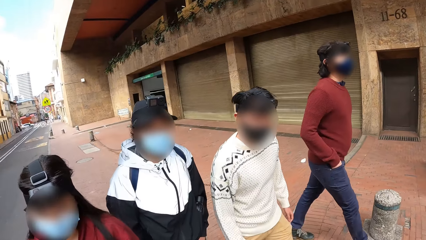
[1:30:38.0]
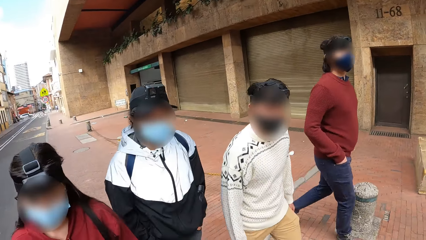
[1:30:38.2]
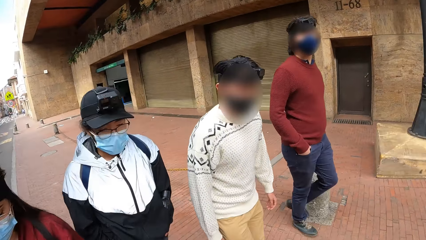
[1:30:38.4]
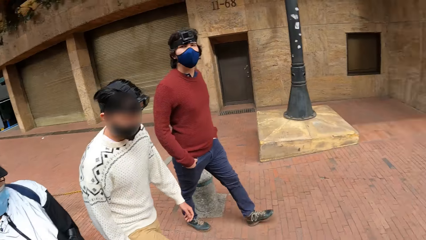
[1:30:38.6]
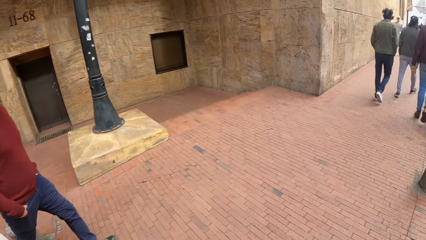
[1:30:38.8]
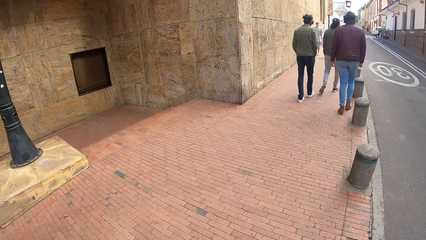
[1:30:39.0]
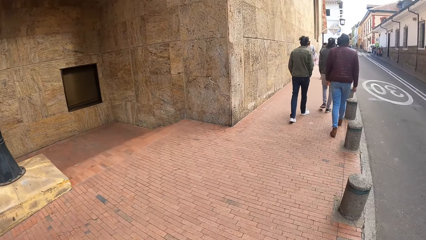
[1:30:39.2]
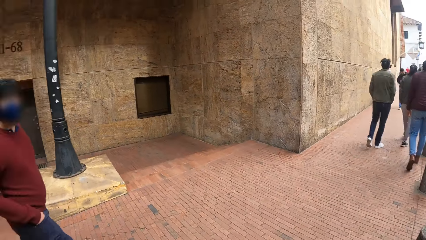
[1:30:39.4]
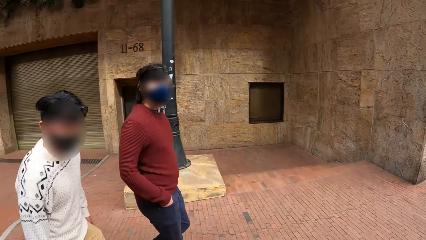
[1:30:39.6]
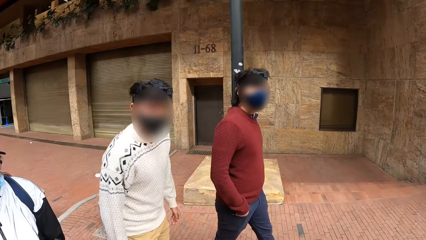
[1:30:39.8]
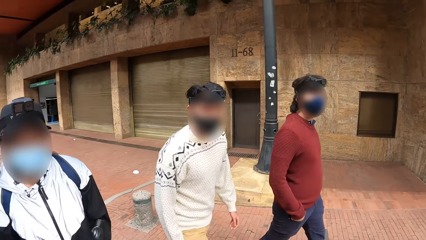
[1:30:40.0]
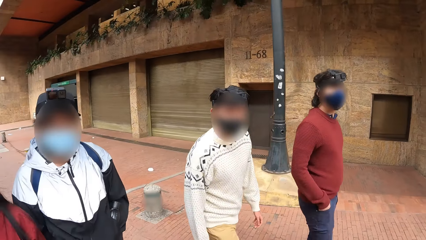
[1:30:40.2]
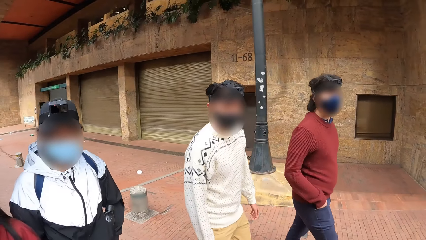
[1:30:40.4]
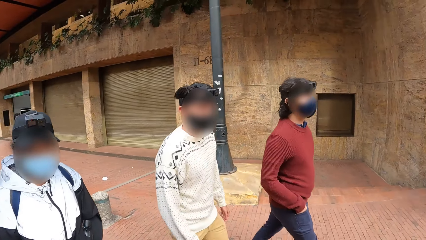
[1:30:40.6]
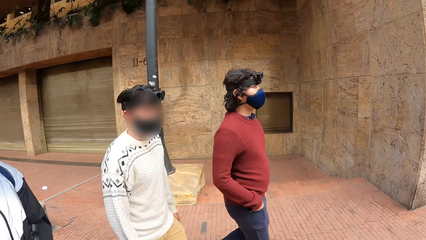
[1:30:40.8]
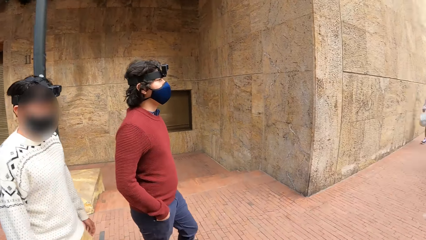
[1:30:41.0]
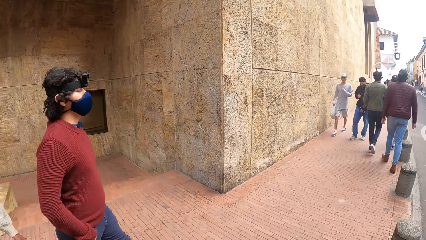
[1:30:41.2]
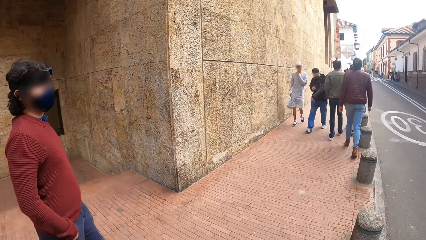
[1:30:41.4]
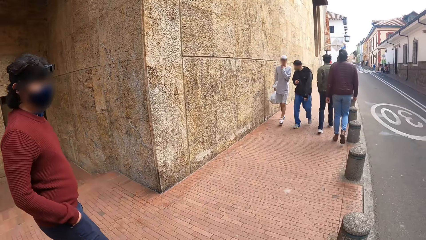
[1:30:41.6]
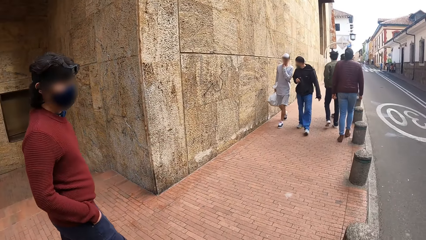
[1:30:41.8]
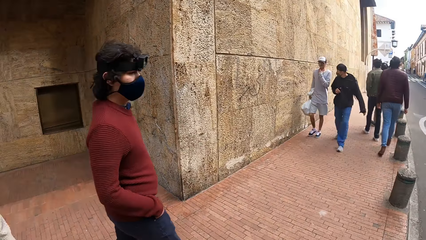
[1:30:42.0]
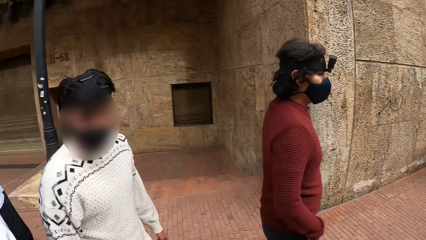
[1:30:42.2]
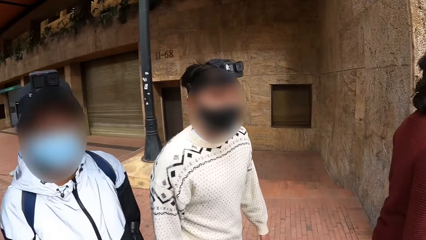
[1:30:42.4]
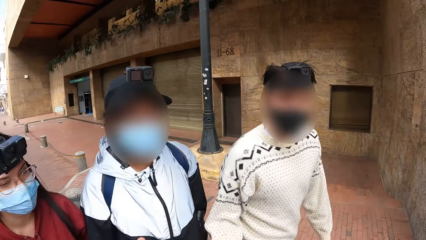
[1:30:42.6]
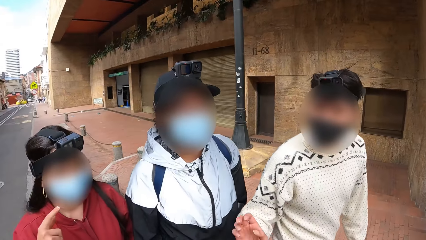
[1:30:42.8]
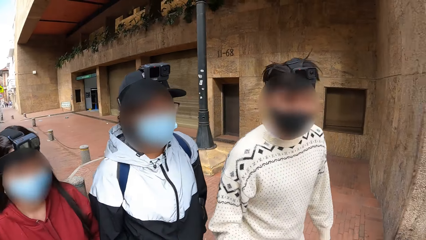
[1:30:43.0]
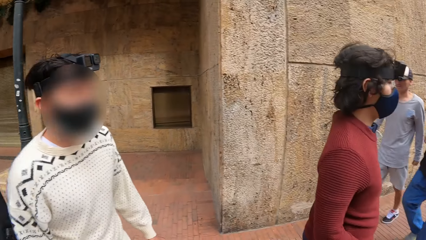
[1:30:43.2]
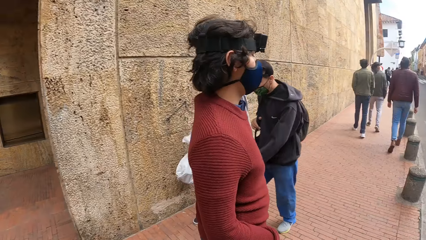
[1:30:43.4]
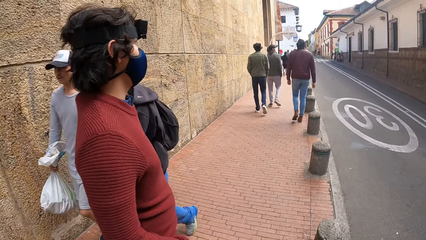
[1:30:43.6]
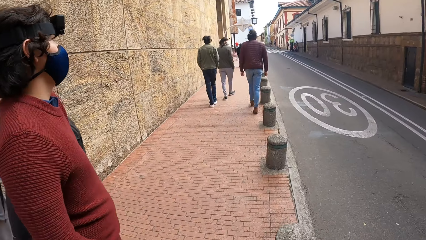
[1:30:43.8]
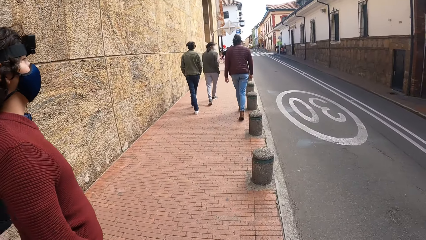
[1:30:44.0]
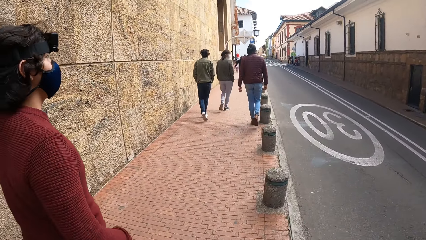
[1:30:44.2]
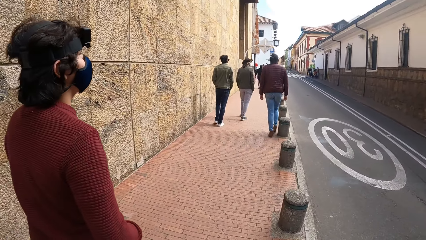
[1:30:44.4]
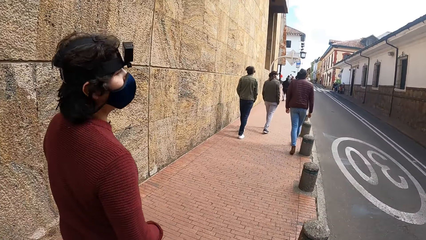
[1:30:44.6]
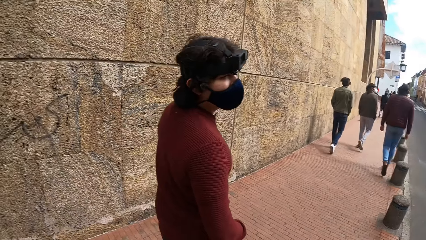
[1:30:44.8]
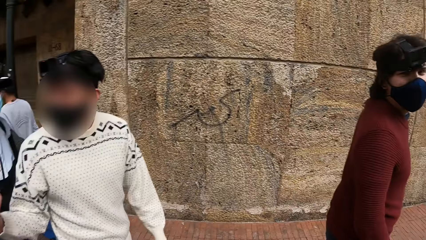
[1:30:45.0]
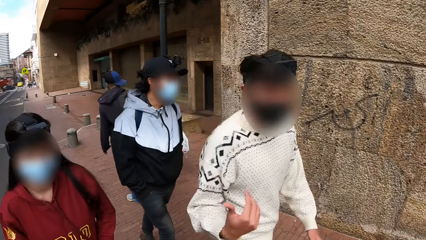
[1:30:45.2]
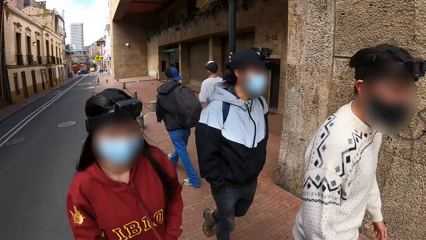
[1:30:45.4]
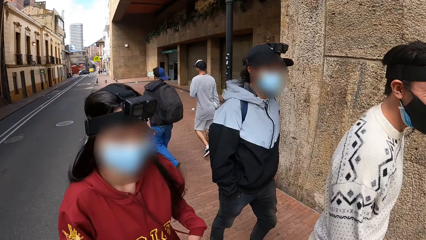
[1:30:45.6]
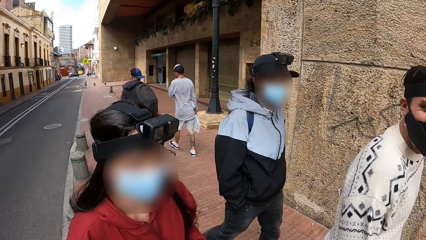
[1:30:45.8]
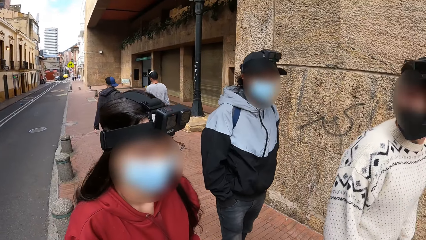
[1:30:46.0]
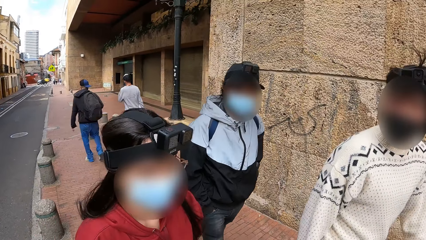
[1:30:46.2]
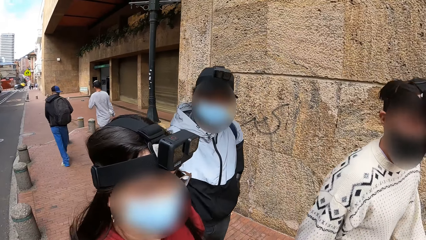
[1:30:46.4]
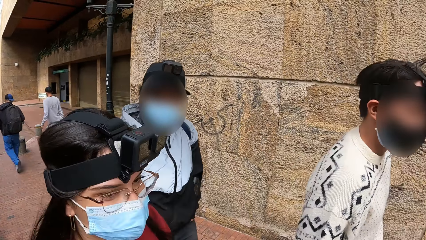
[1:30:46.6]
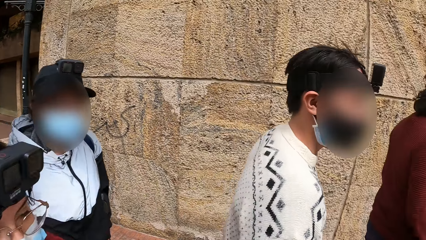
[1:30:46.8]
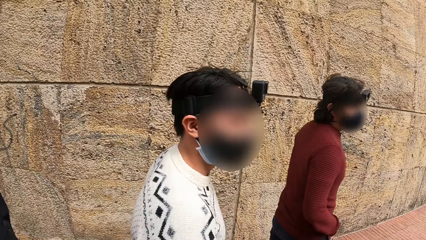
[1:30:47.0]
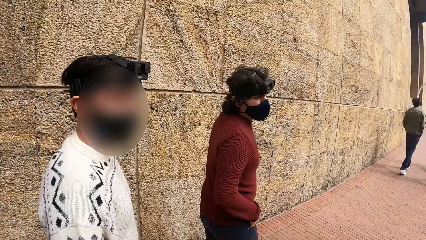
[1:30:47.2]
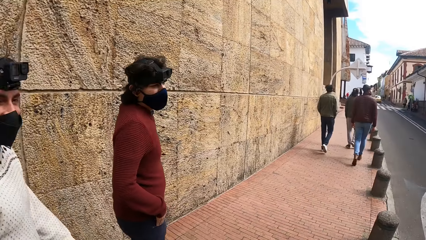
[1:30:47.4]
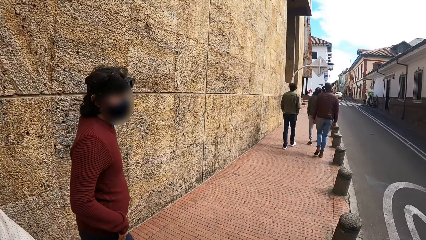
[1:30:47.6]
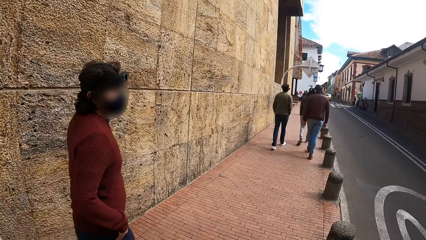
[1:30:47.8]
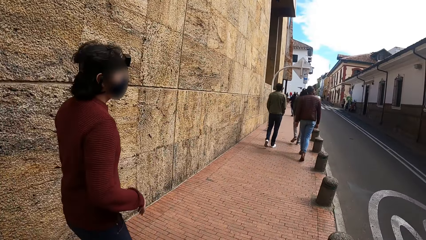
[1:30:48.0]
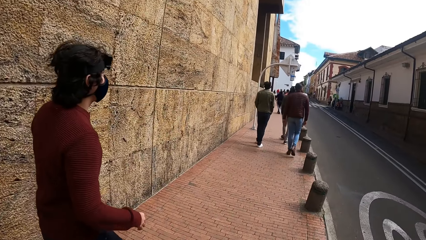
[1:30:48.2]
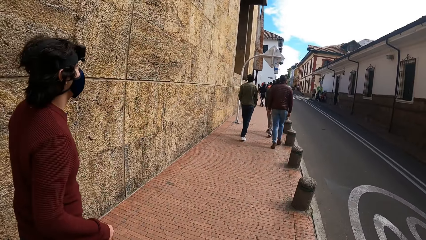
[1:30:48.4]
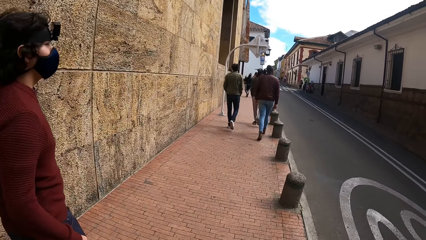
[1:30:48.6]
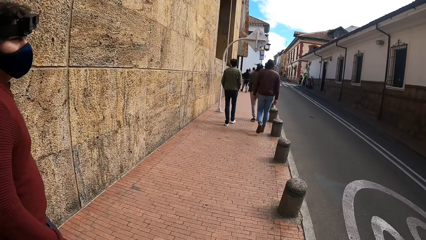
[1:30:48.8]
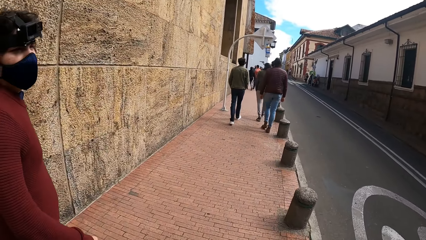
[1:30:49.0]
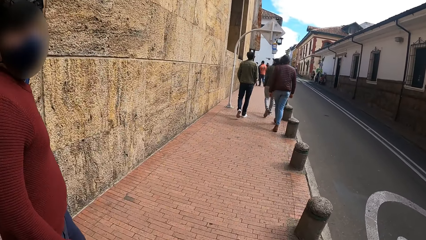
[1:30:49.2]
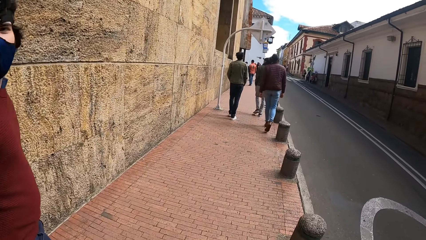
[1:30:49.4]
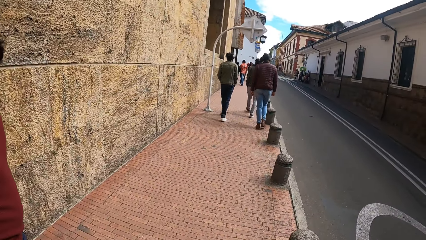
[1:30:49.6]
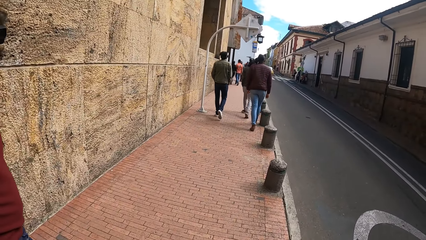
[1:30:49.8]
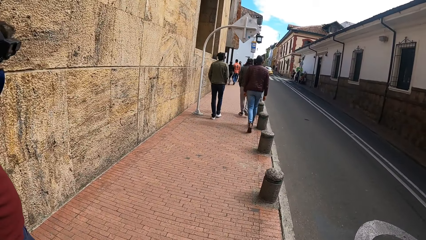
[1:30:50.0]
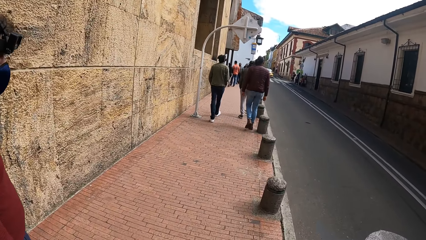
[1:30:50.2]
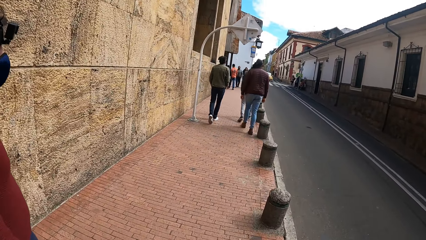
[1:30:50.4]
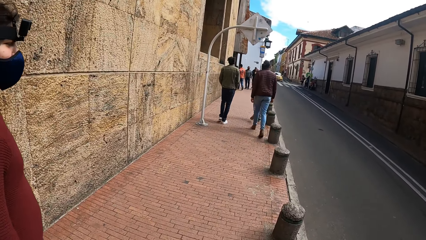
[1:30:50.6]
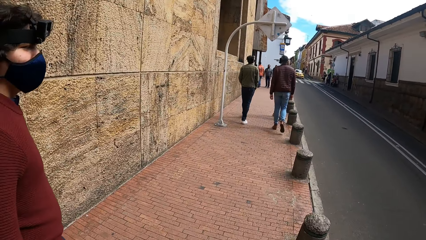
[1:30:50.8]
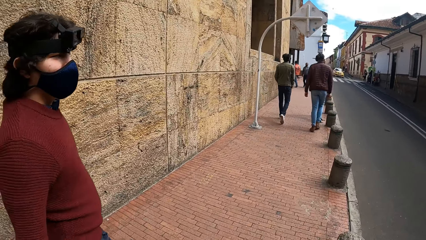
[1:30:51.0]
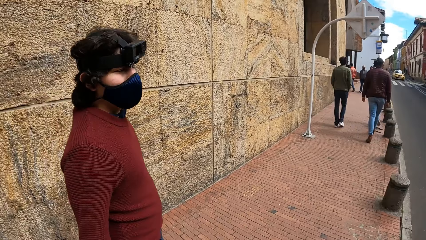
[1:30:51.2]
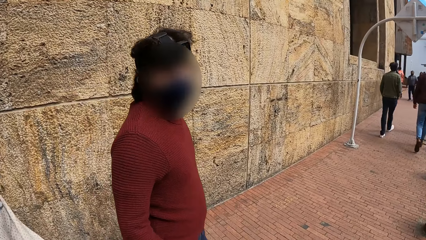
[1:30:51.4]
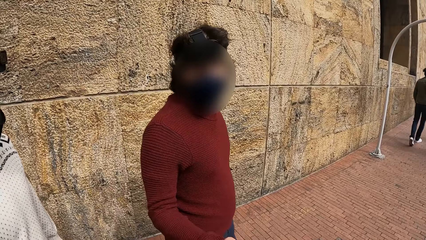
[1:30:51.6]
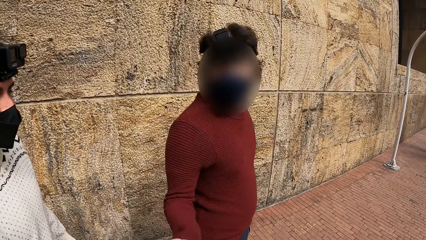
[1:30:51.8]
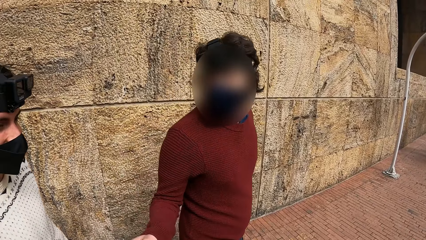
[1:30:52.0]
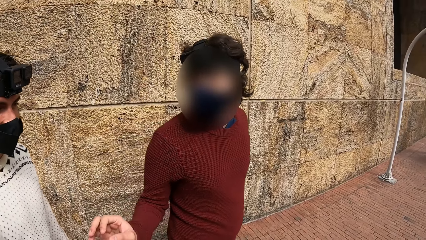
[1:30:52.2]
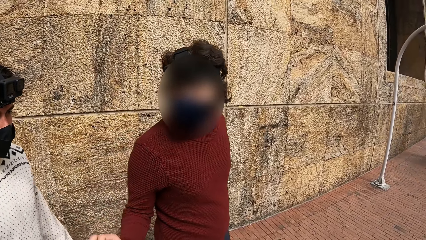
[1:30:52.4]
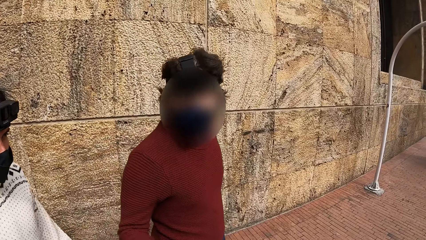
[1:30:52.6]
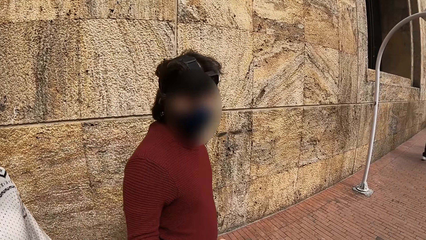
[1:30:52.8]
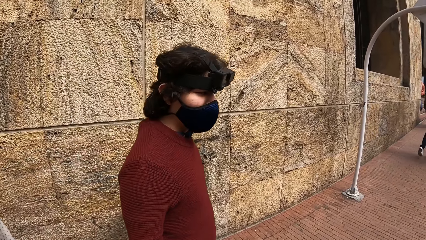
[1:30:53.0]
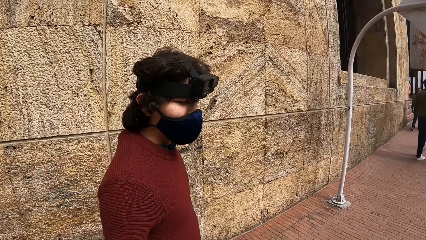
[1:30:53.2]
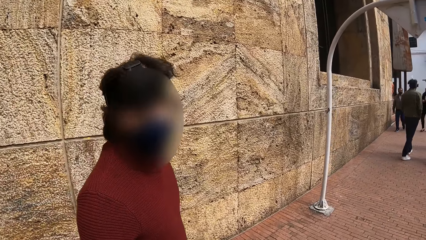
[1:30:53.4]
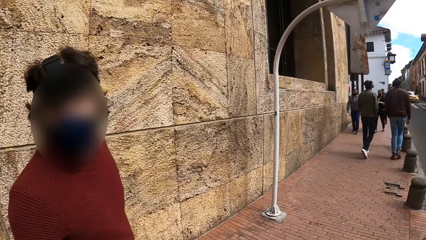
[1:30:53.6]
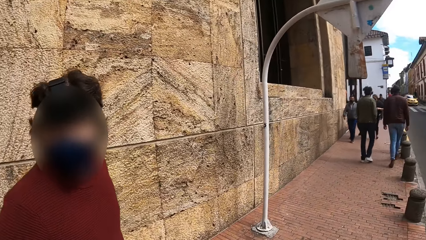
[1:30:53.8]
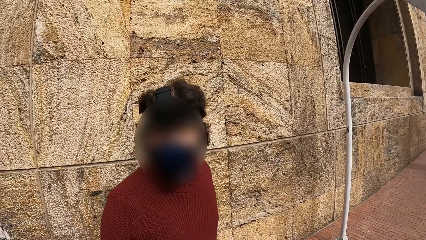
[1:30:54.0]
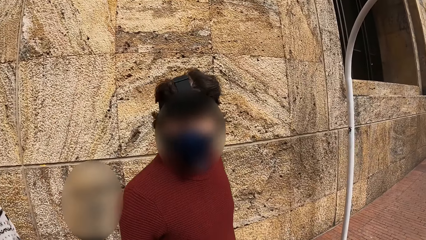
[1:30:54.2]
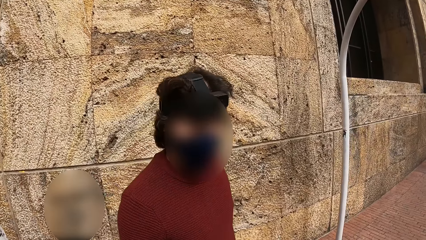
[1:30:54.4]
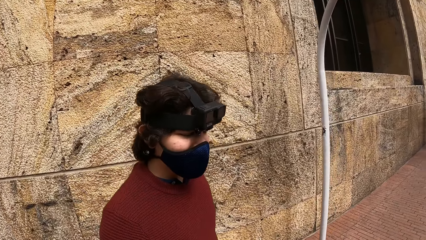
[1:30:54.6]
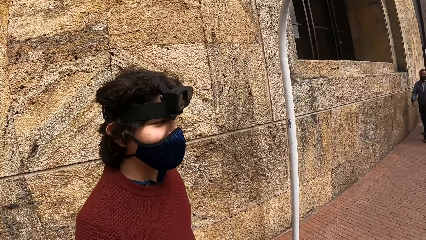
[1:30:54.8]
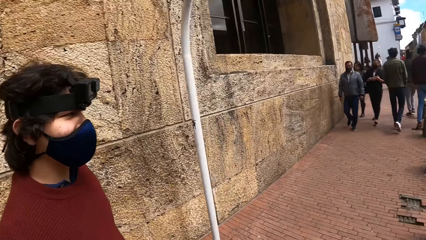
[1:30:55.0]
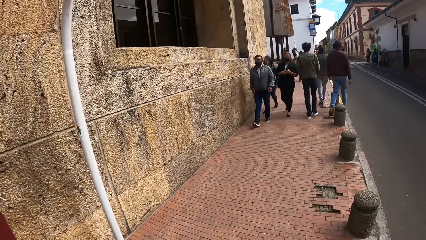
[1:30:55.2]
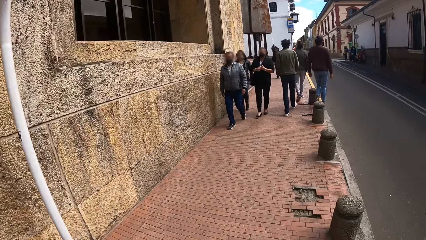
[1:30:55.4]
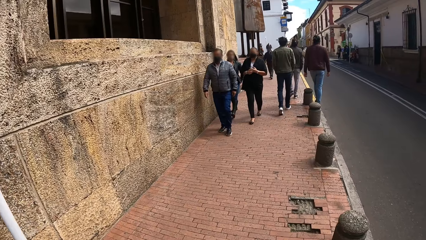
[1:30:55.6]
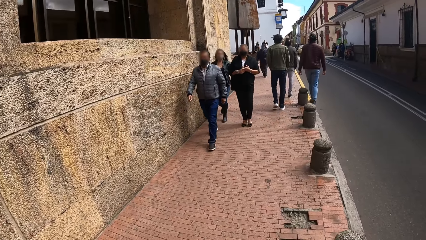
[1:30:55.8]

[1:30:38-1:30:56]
The camera wearer converses with the group of people. A man converses.
